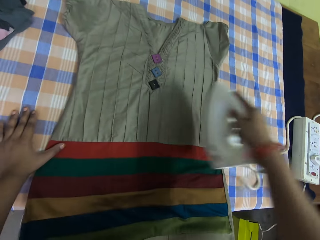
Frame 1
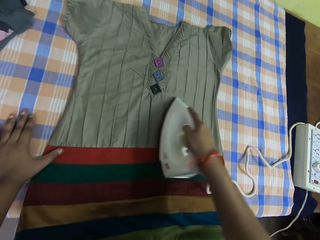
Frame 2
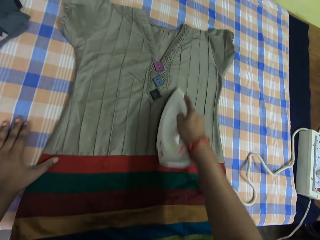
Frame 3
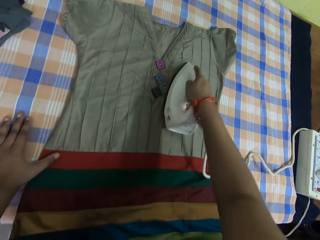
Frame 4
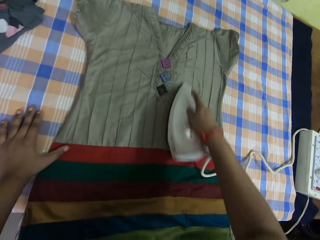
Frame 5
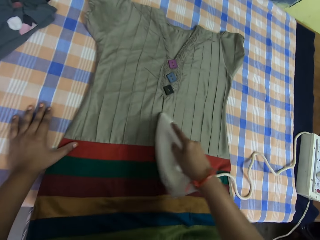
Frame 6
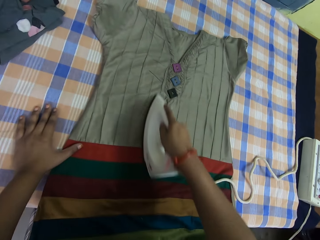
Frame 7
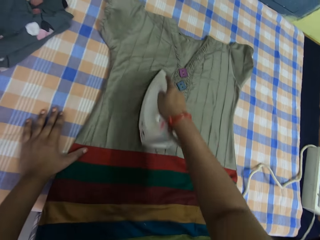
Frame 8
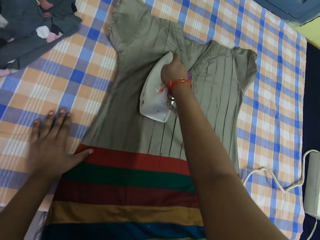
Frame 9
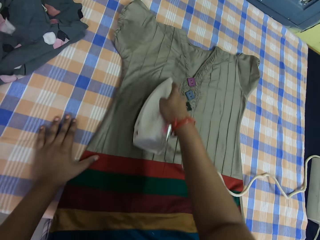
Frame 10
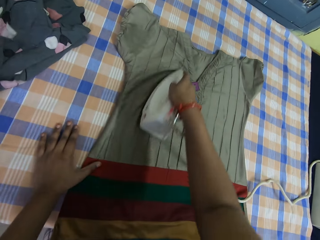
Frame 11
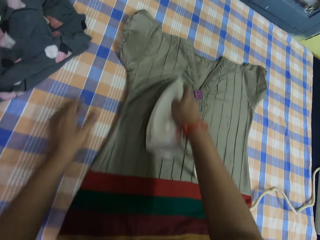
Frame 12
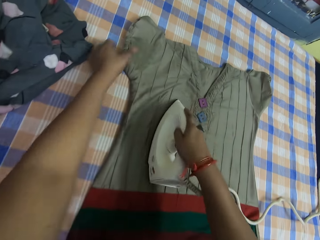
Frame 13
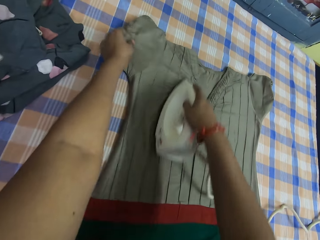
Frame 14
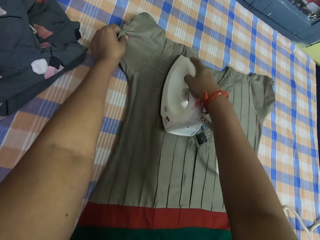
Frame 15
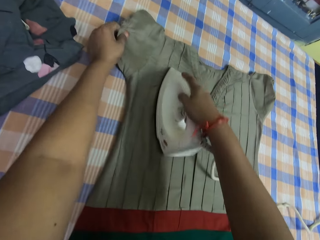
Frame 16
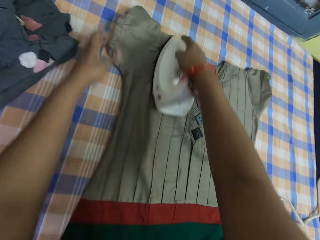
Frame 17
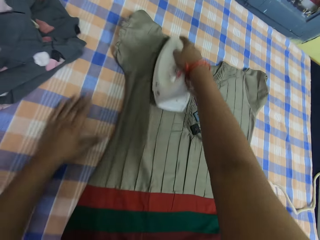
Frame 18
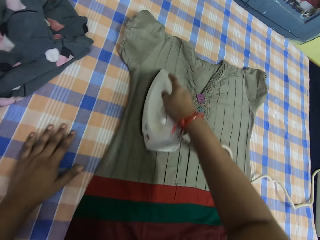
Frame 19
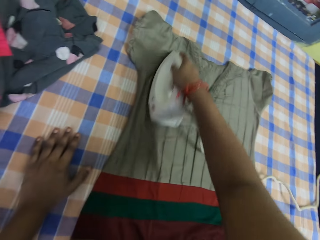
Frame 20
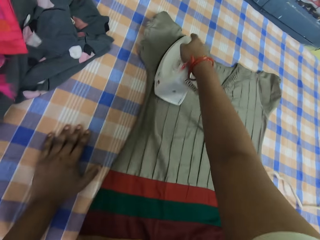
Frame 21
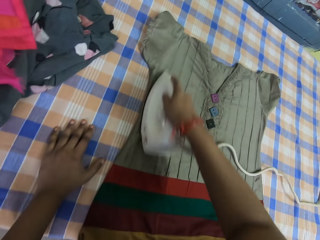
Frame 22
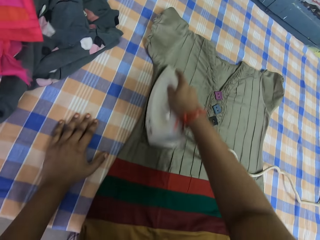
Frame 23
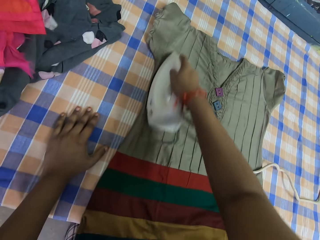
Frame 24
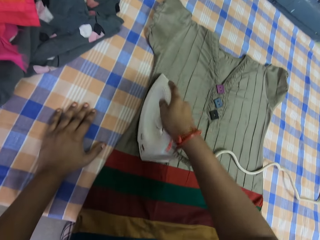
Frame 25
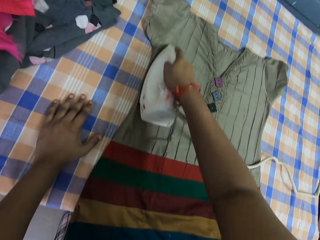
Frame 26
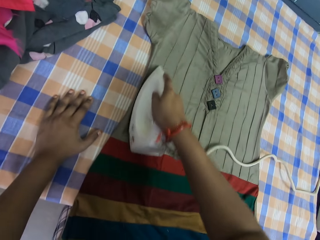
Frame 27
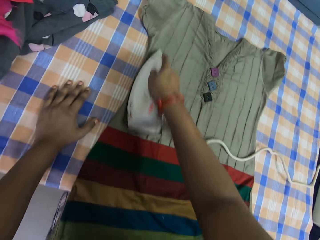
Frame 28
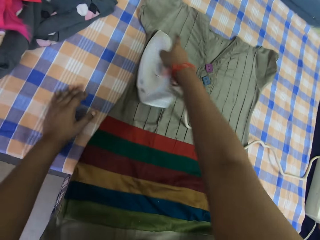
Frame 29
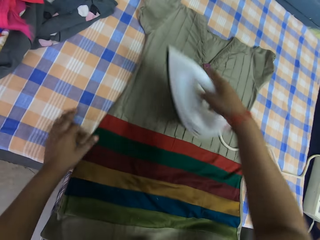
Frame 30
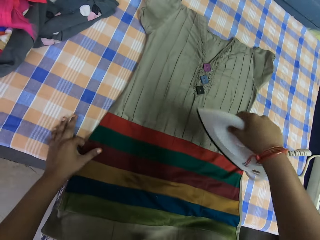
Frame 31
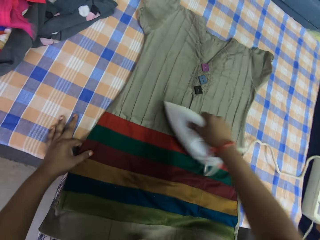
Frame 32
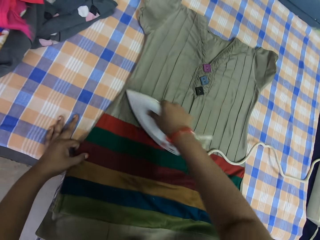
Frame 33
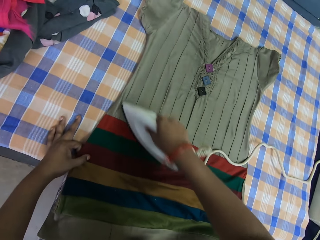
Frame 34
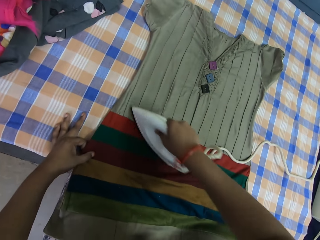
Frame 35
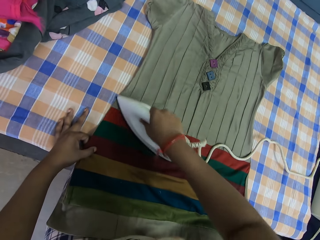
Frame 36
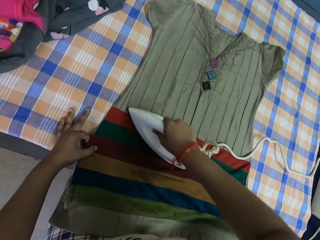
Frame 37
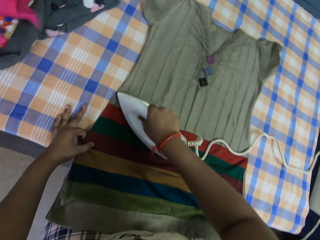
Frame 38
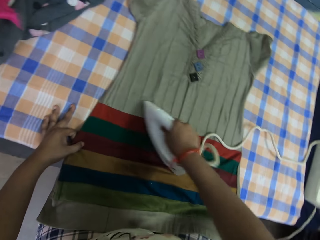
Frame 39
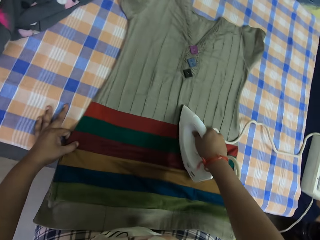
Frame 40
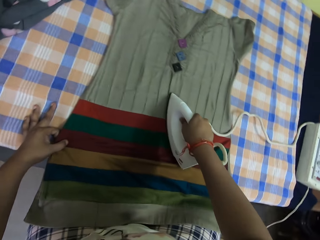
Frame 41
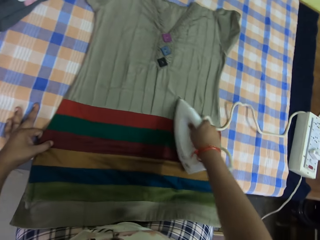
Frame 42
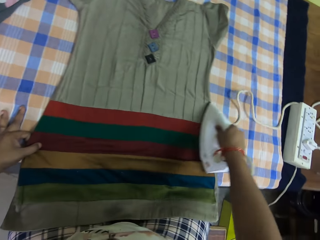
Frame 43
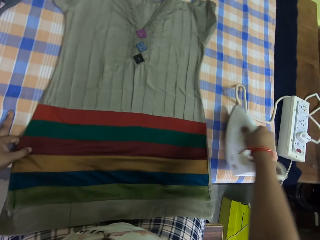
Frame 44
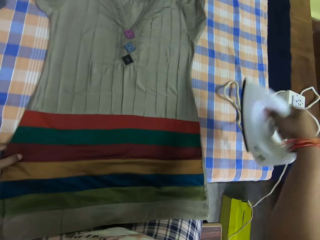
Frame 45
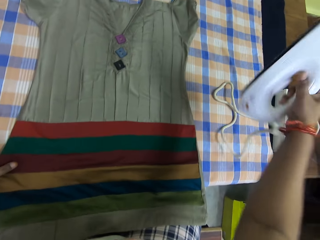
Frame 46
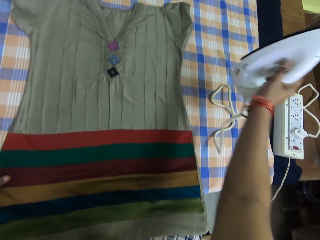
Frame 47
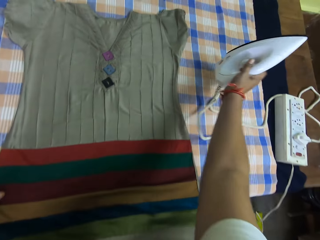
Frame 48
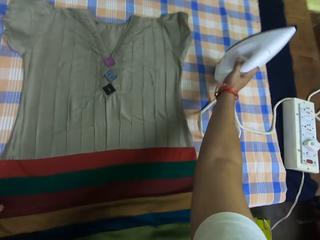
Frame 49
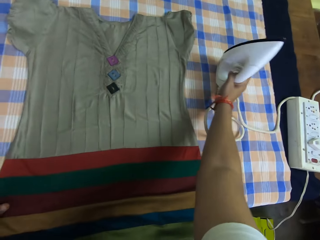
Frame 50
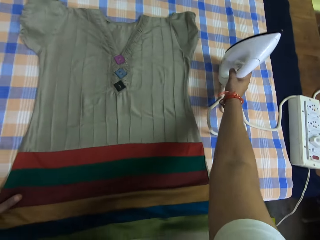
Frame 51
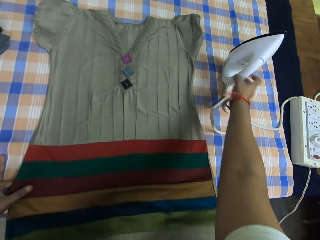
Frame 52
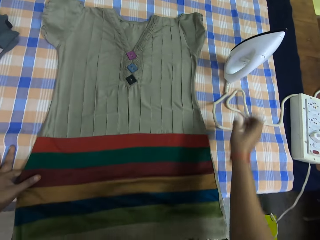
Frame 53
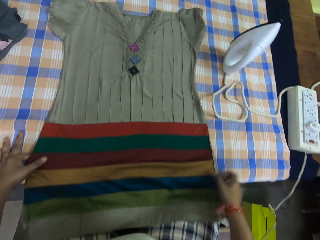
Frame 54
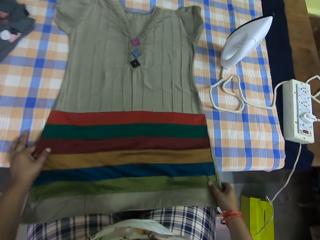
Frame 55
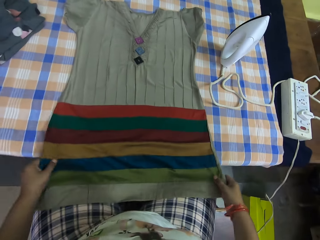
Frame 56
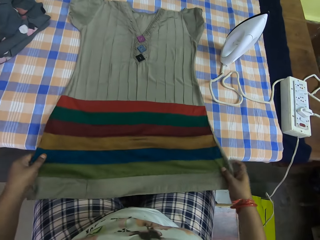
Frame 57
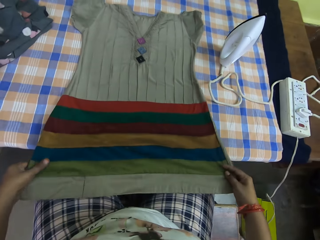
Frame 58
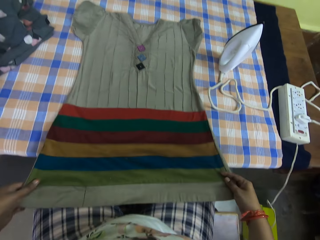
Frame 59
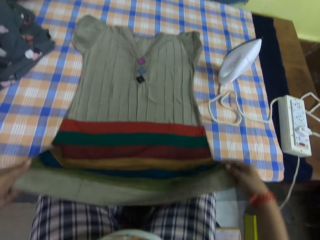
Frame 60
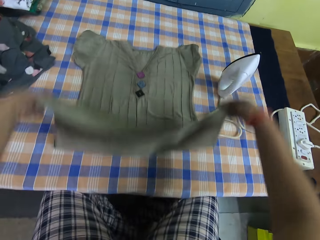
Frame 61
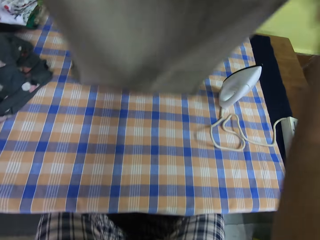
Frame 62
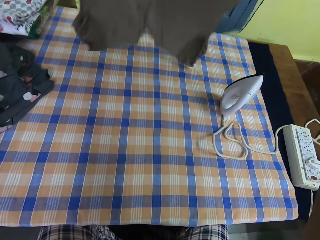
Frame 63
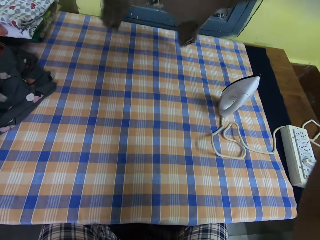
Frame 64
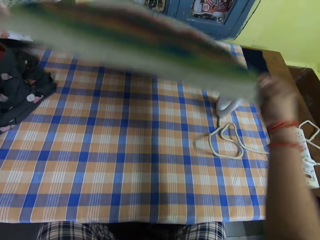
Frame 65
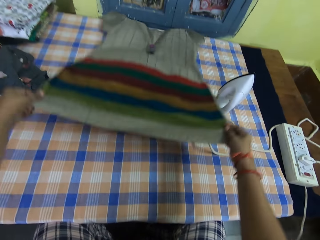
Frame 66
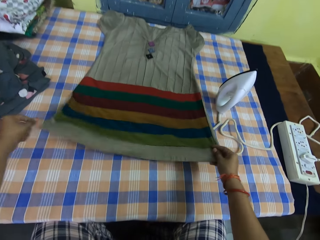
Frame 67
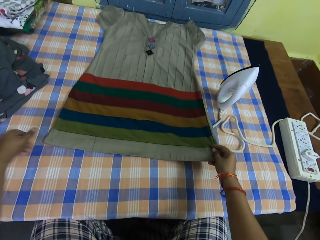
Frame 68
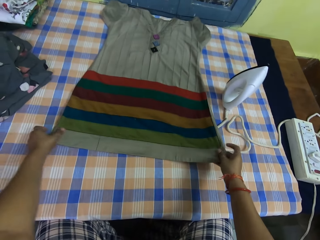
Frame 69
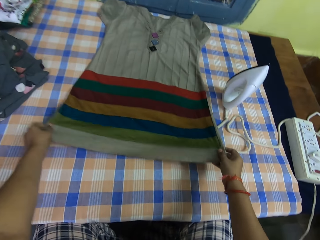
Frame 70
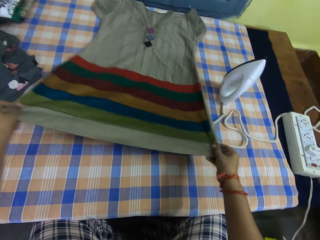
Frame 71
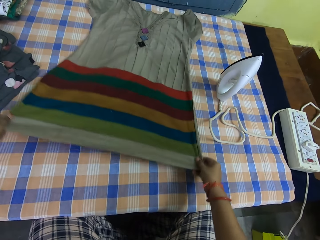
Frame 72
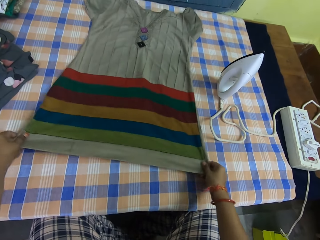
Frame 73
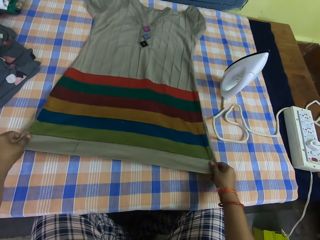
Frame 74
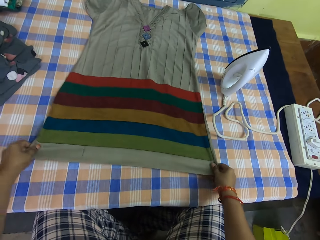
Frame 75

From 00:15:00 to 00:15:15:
The camera wearer pulls the cloth. He irons the cloth. He lifts the iron box. He places the iron on the table. He pulls back the right hand. He holds the cloth. He pulls the cloth. He adjusts the cloth on the table with both his hands. He lifts the cloth. He places the cloth on the table. He pulls the cloth.

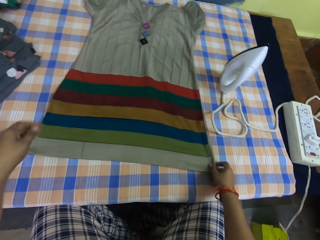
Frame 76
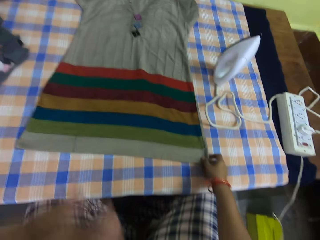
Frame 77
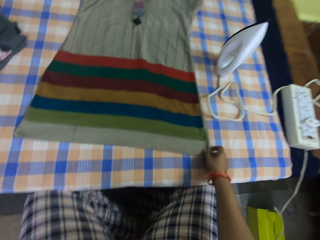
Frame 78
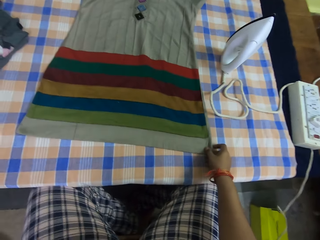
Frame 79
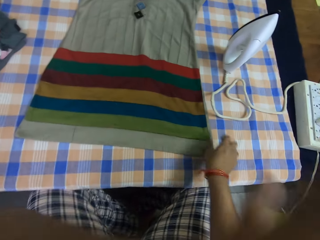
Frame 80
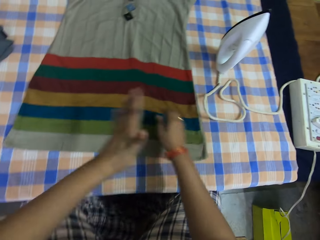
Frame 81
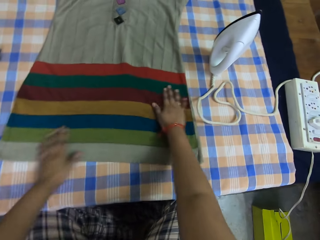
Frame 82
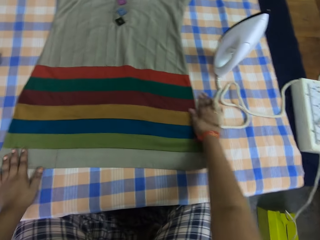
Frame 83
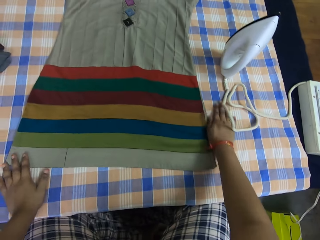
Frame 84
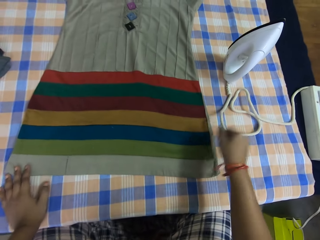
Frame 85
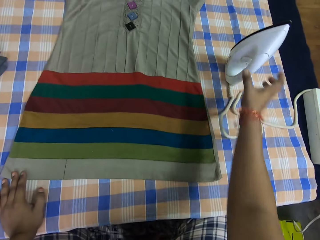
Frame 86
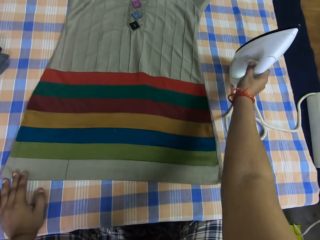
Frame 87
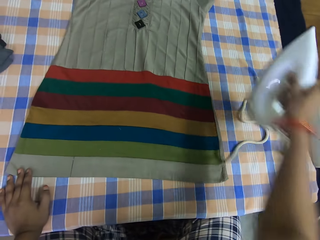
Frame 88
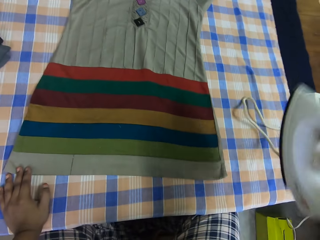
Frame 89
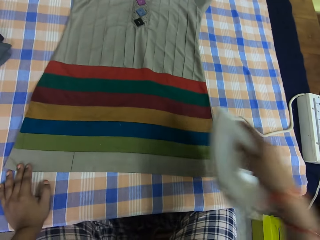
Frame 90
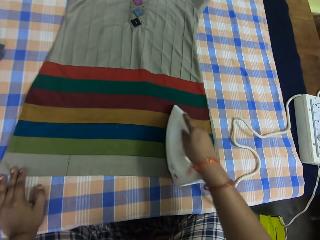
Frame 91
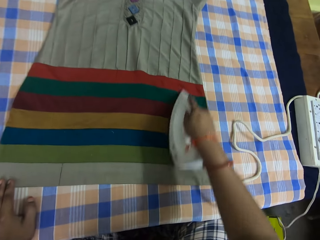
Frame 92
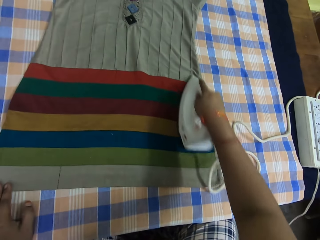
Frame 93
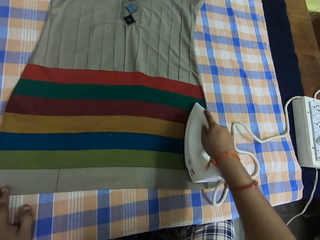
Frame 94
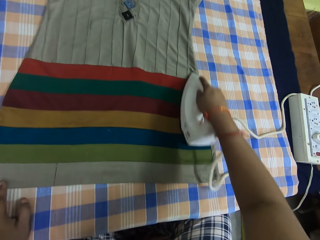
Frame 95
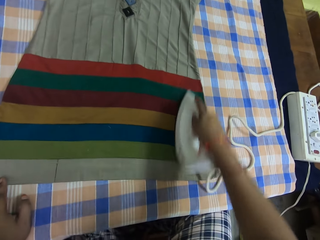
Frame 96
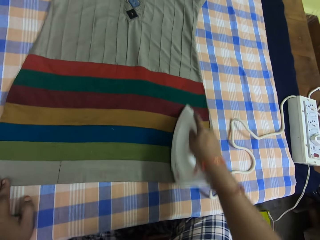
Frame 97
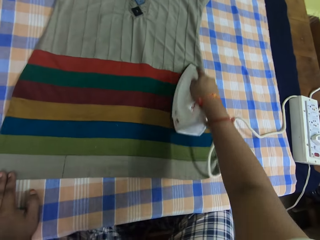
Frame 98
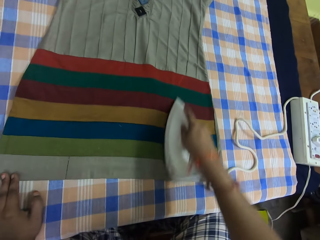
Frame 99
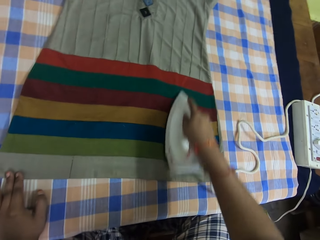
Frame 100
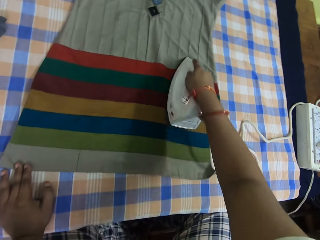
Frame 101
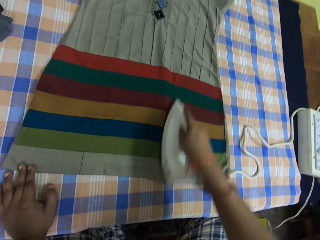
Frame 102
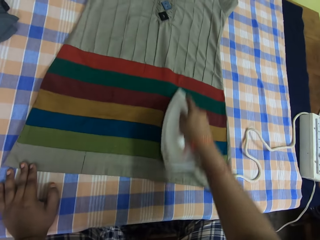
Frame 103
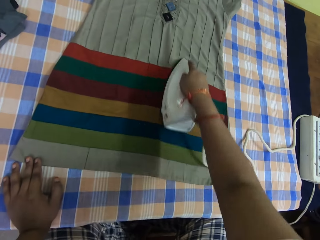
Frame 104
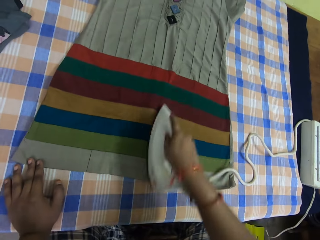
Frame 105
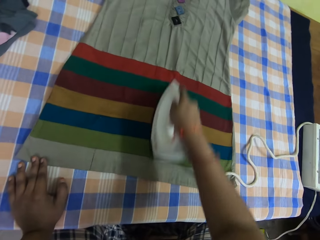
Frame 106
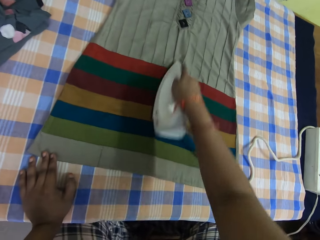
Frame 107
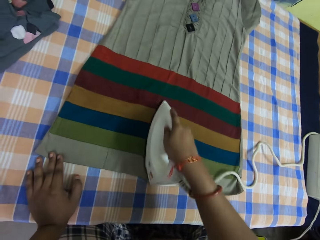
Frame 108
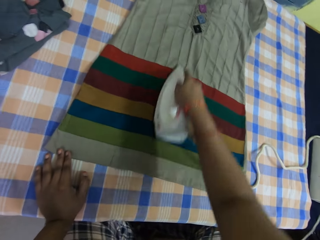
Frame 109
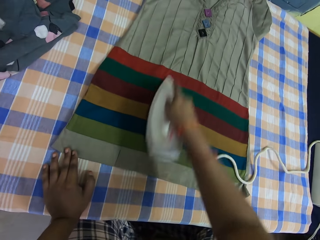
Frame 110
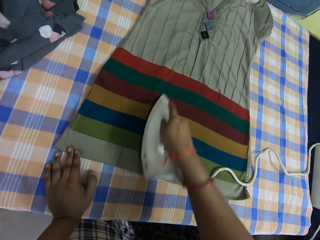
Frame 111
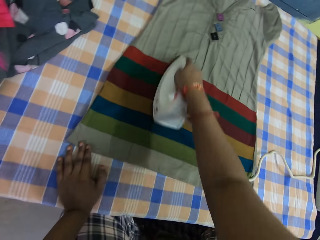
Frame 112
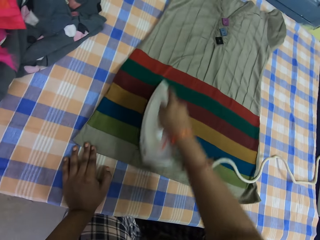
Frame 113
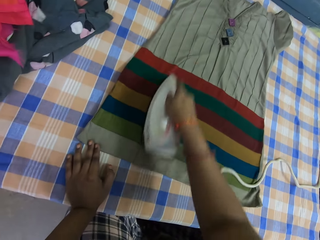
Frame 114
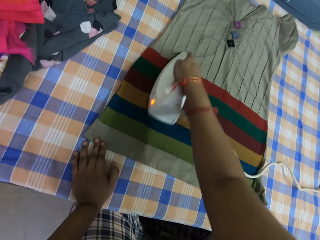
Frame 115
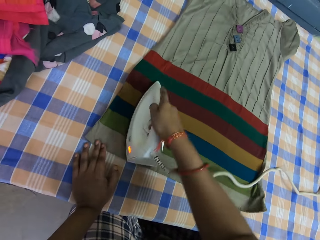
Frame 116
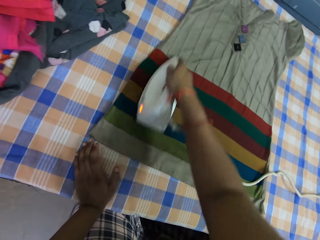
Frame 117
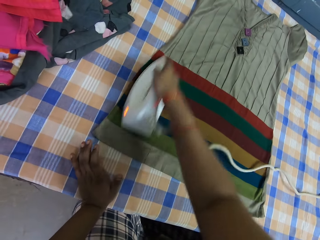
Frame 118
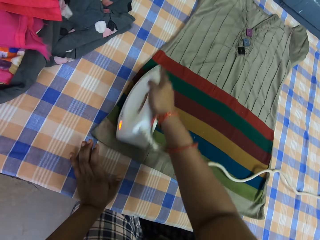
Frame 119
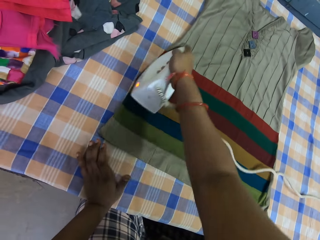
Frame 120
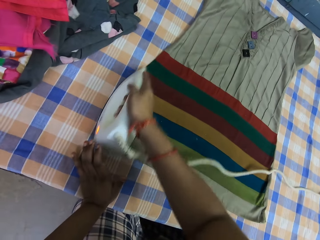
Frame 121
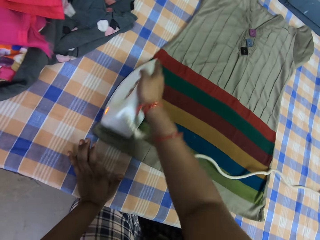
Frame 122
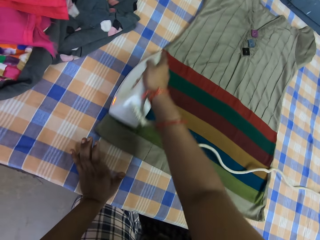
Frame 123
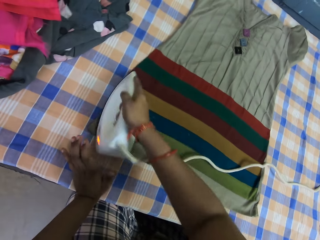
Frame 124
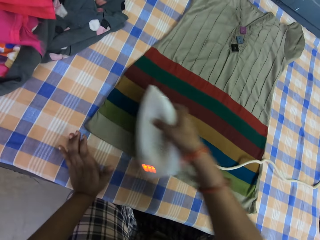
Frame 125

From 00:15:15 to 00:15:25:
The camera wearer lifts the left hand. He looks around. He stretches the cloth. He picks up the iron box. He holds the cloth on the table with his left hand. He smoothens the cloth on the table with the pressing iron in his right hand.
